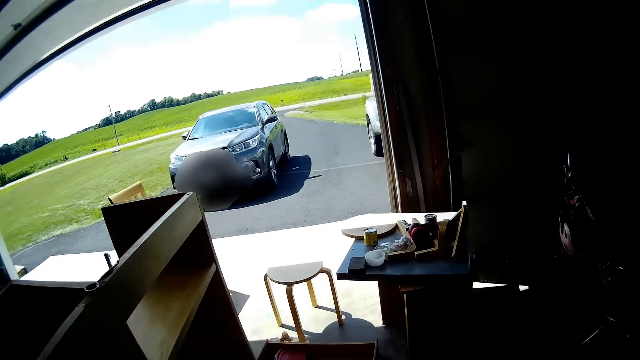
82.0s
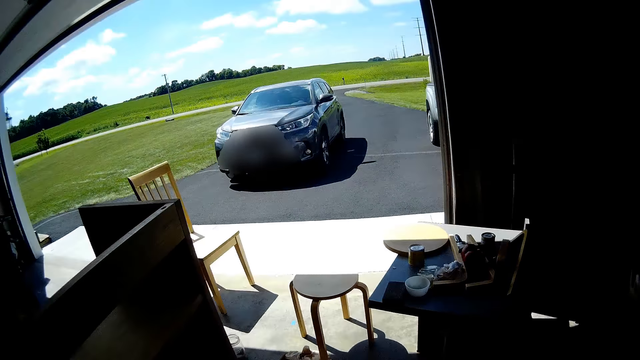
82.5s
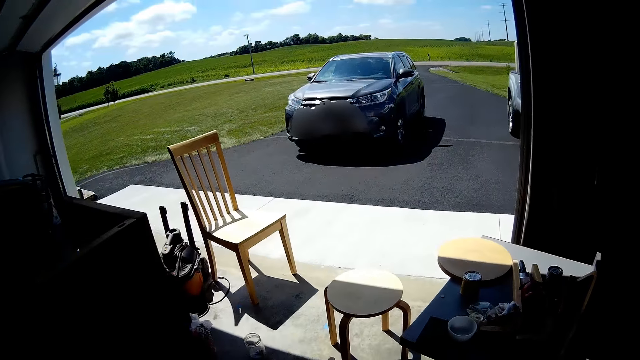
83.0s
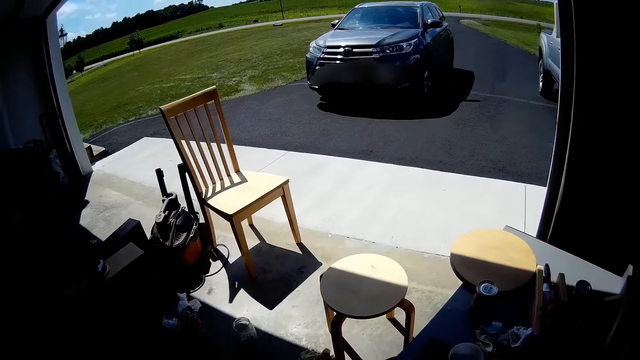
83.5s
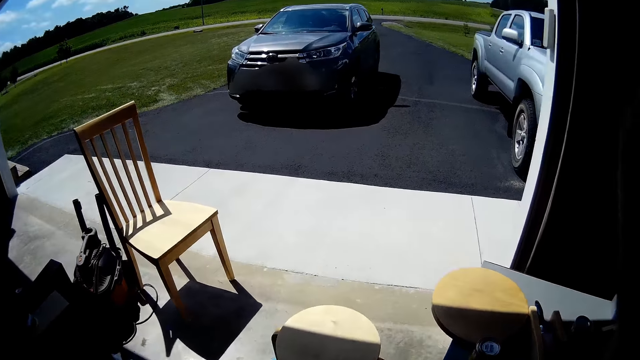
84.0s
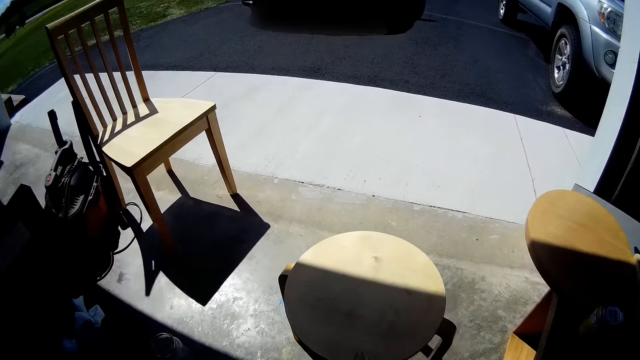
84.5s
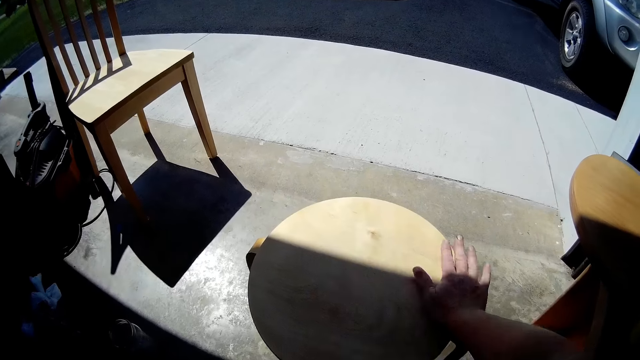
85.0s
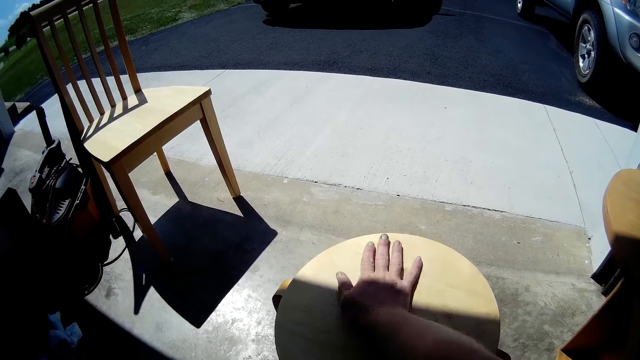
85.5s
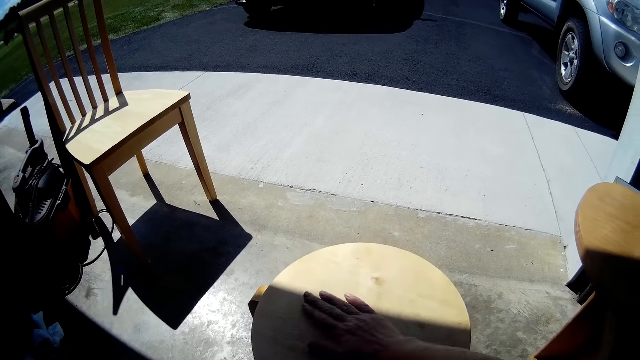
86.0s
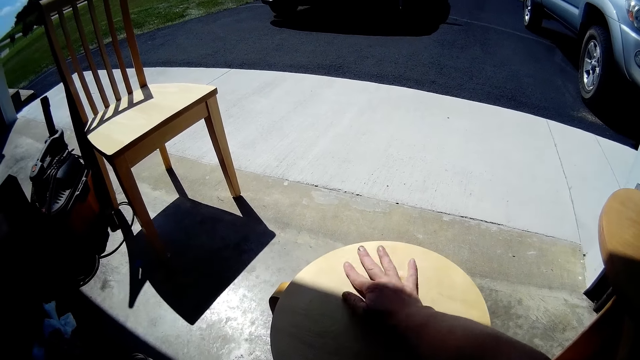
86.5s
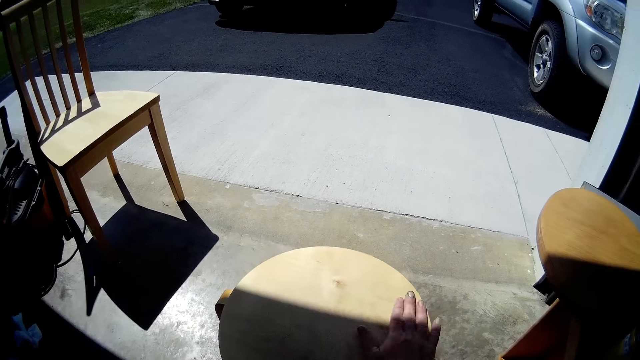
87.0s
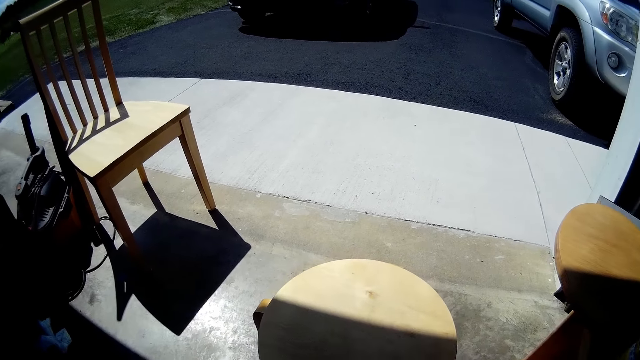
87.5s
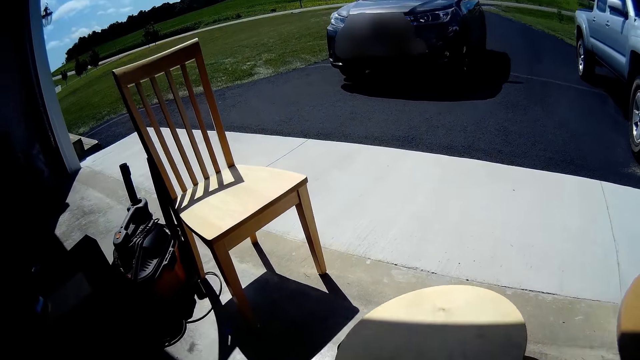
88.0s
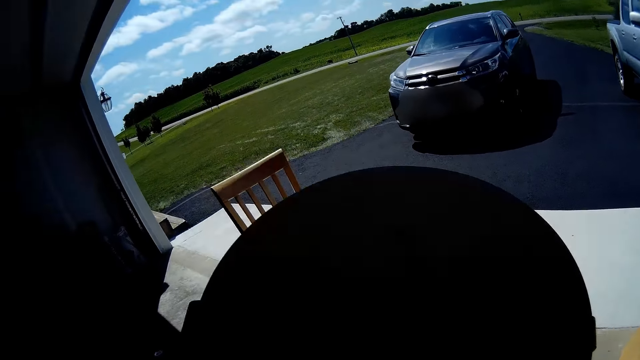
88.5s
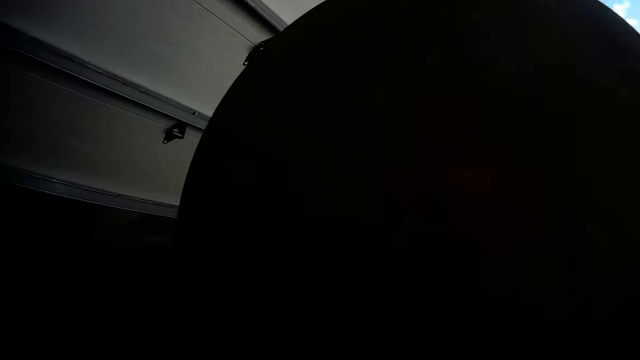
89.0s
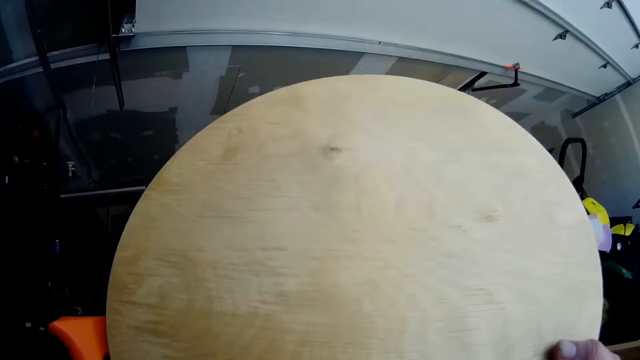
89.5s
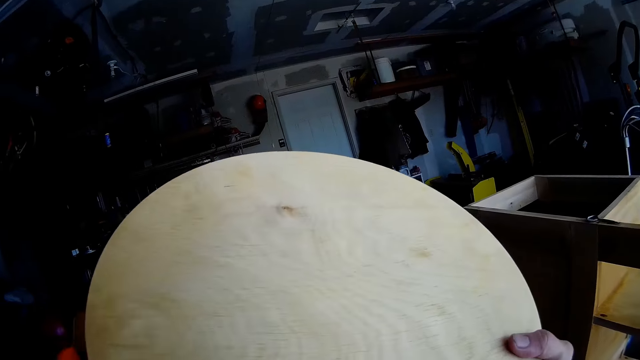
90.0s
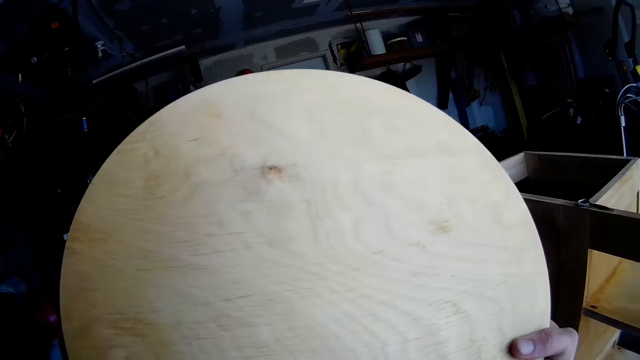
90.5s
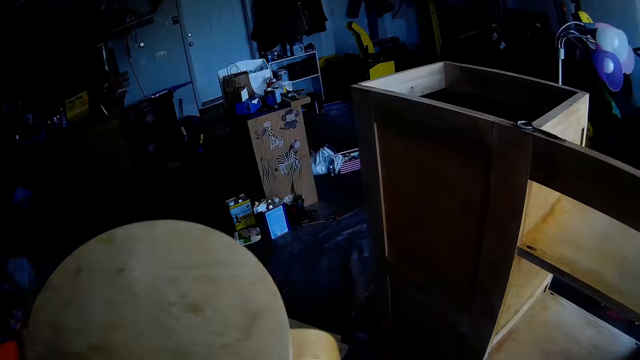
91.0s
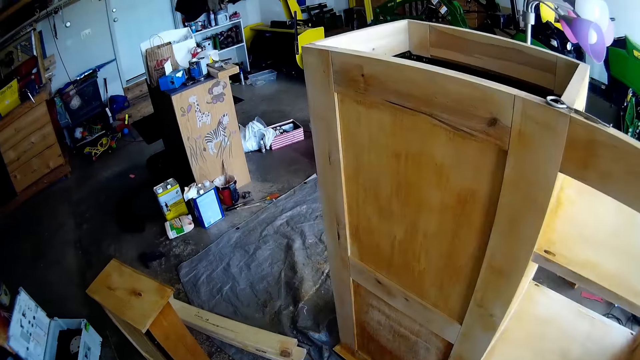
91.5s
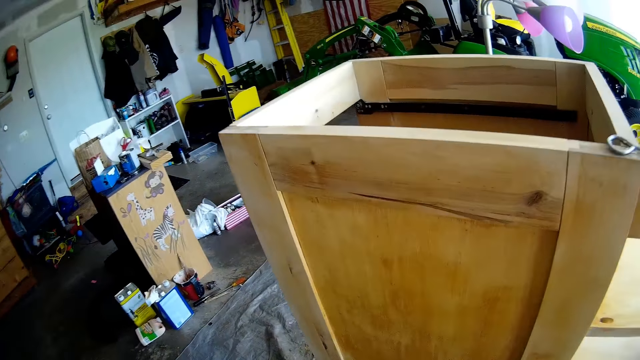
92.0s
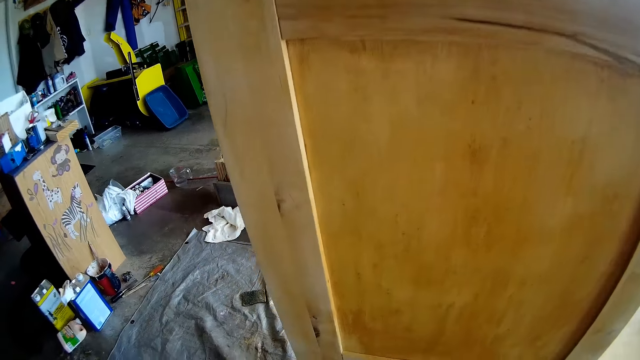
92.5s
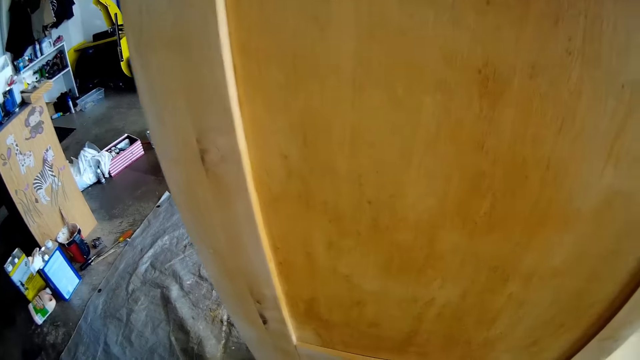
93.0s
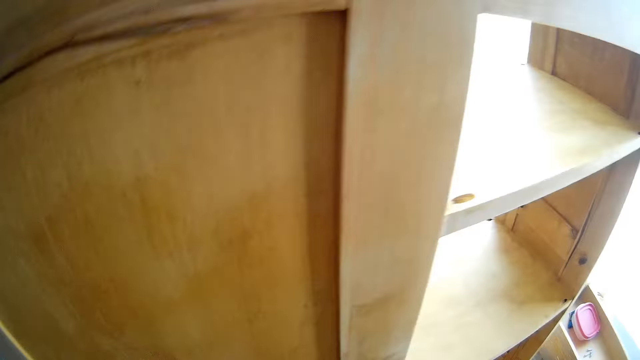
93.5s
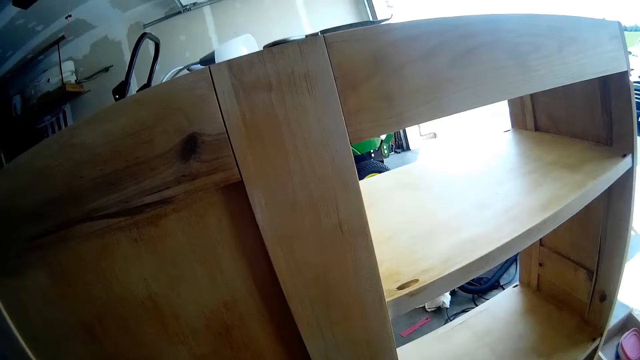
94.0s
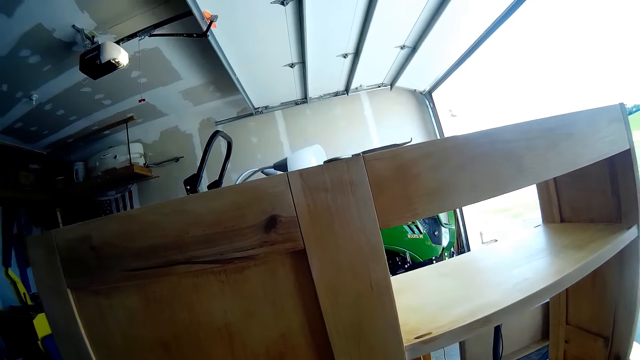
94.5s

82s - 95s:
The camera wearer wipes the surface of the round wooden board or wood with the hand. They lift the wood with the hand. They hold the round wooden board with the hand. They do something.

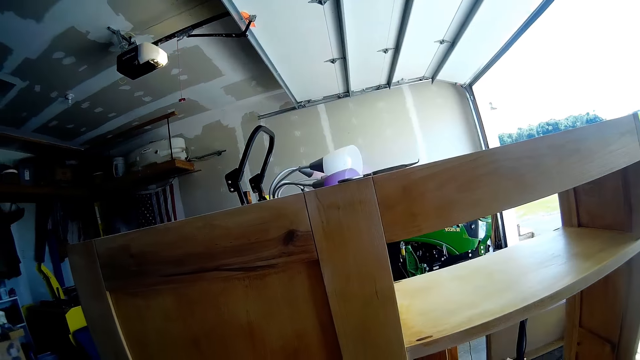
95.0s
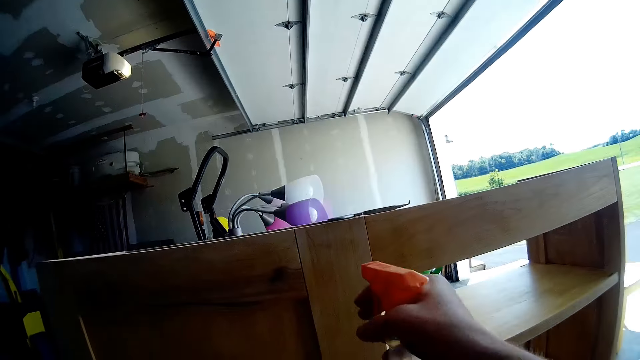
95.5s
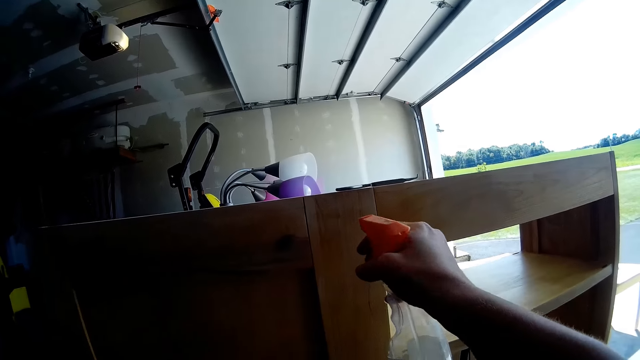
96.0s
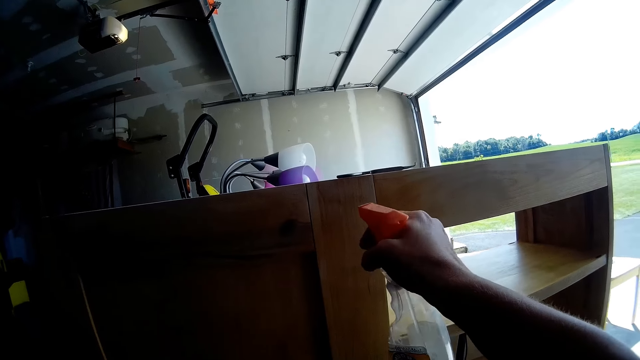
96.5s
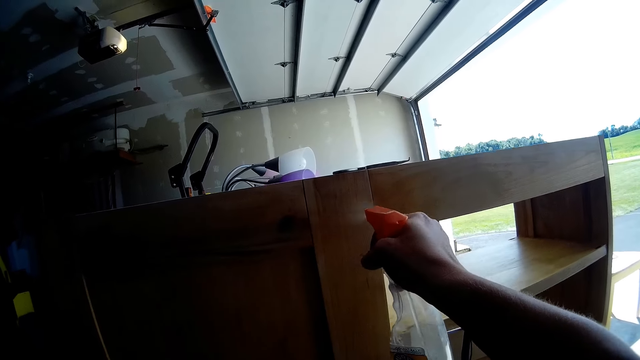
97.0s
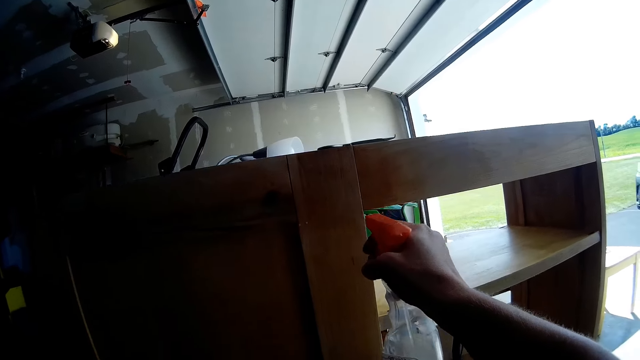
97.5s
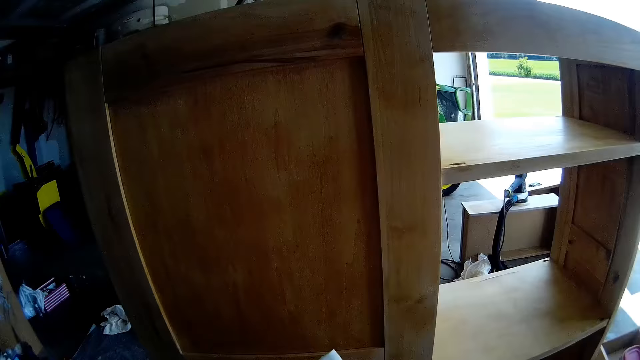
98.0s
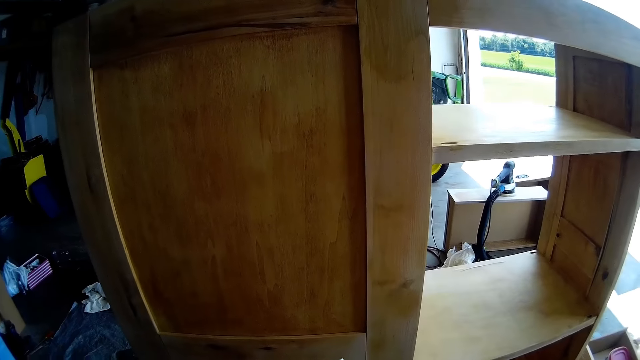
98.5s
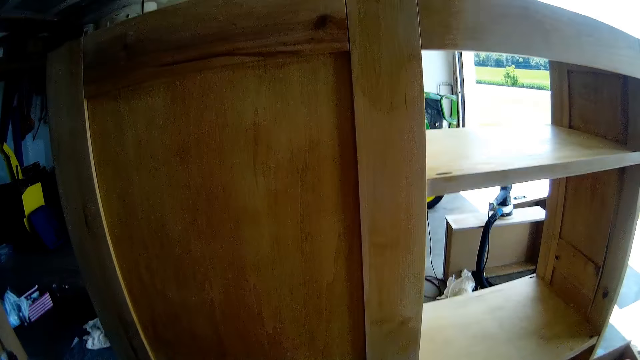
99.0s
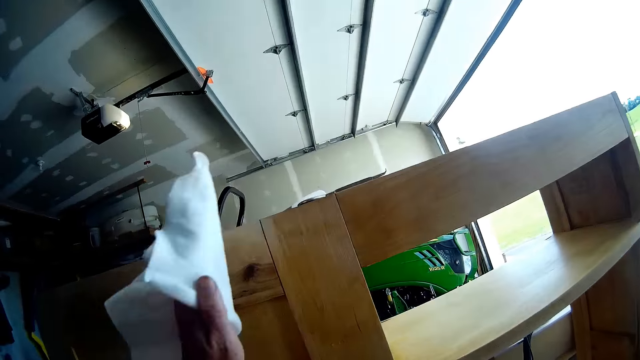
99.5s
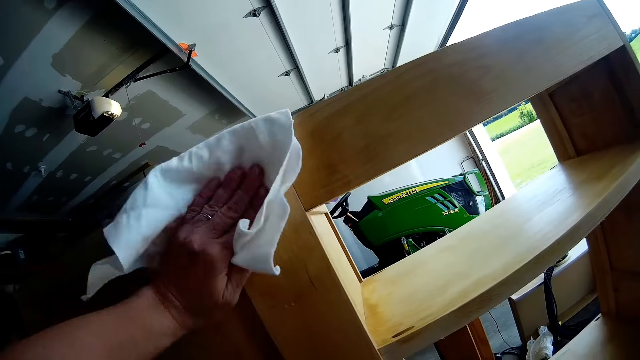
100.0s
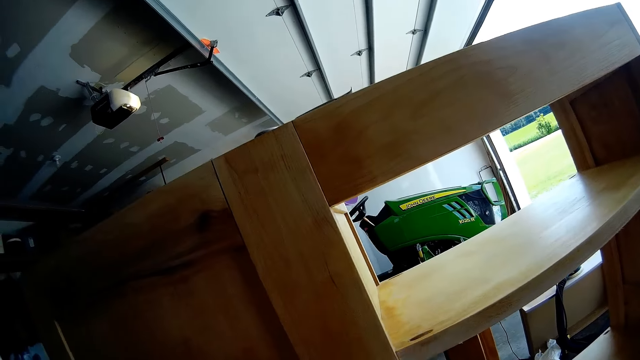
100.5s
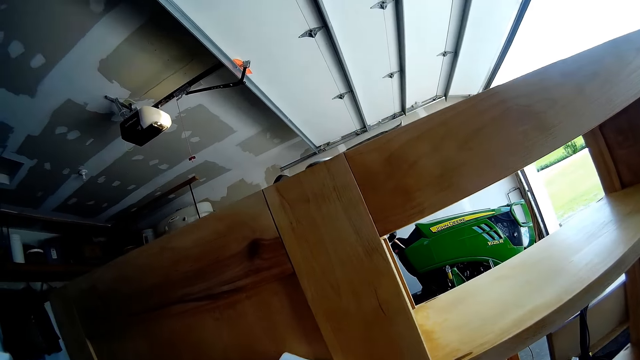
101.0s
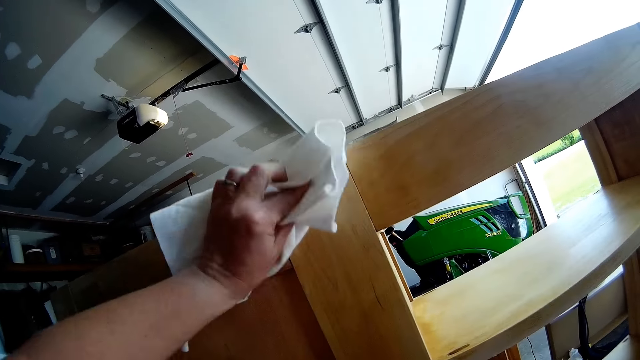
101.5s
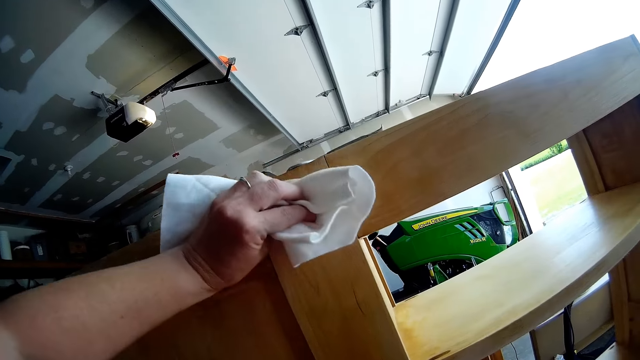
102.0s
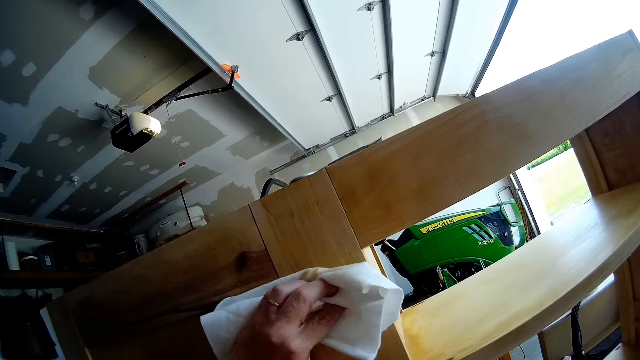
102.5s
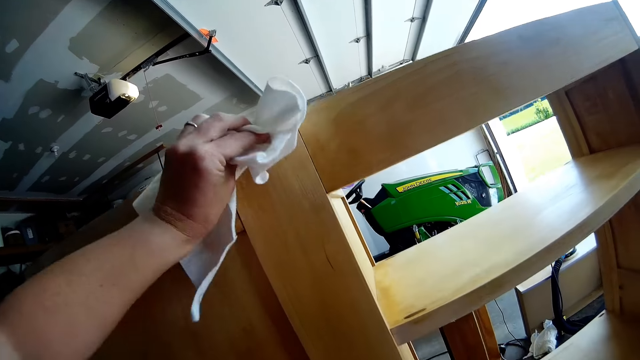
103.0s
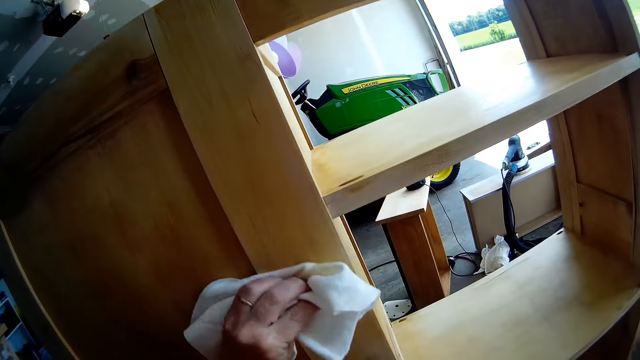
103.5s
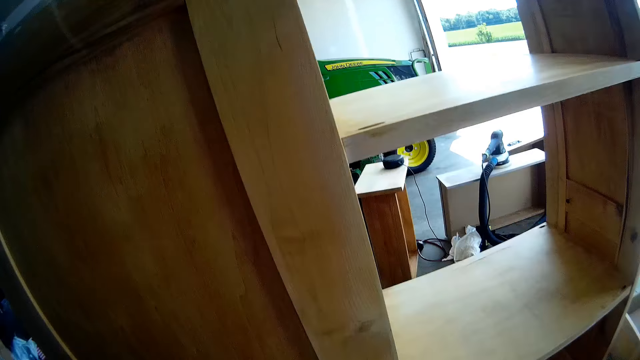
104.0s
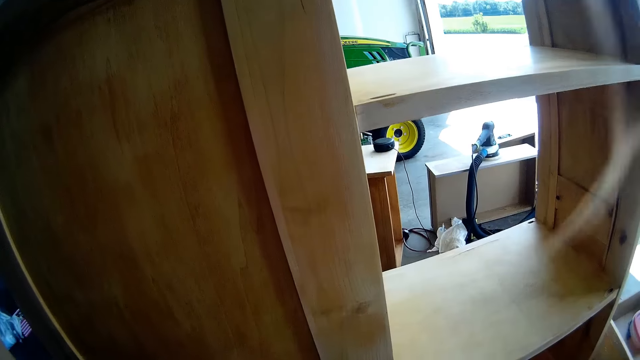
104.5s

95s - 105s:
The camera wearer sprays the cabinet with a wooden furniture cleaning spray. They wipe the wooden cabinet with a kitchen towel.
